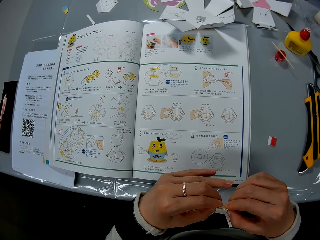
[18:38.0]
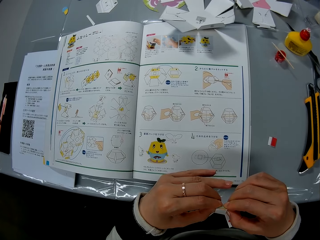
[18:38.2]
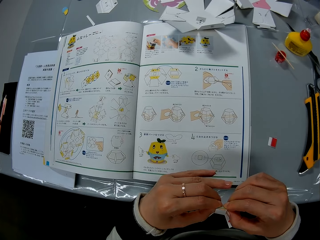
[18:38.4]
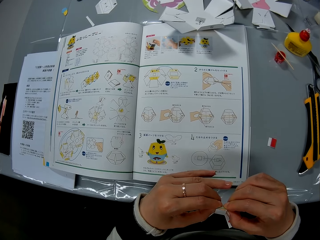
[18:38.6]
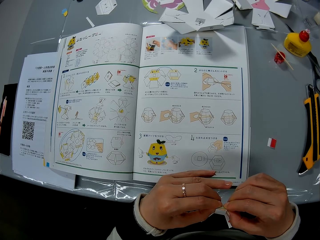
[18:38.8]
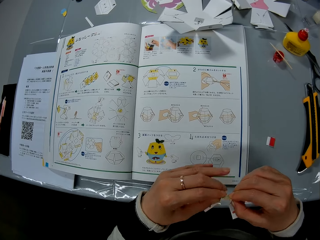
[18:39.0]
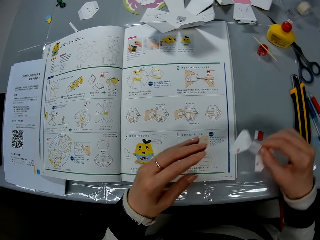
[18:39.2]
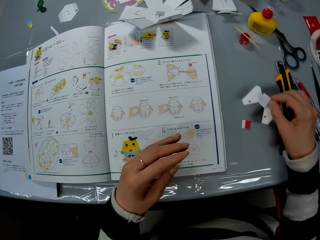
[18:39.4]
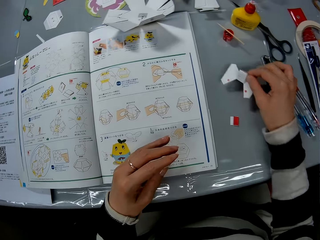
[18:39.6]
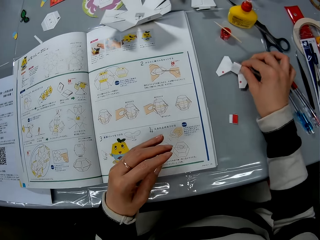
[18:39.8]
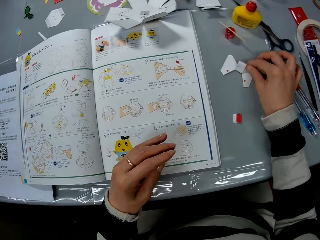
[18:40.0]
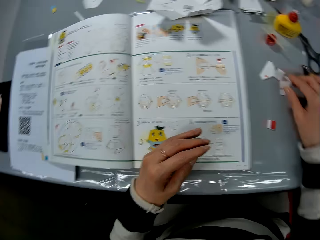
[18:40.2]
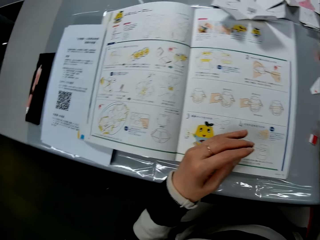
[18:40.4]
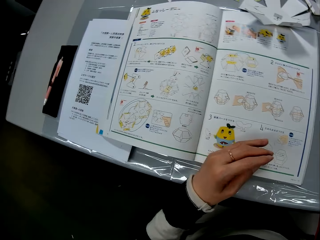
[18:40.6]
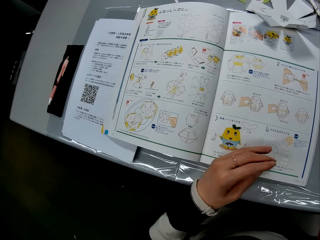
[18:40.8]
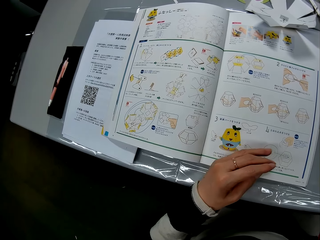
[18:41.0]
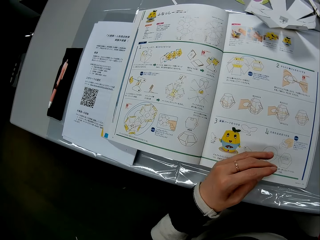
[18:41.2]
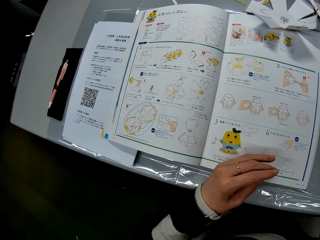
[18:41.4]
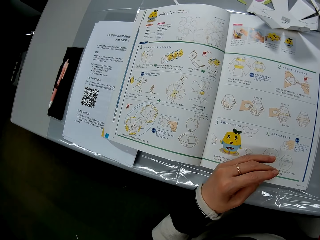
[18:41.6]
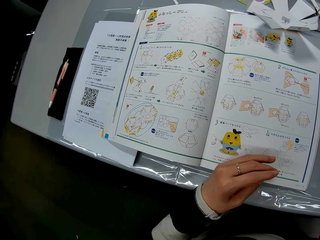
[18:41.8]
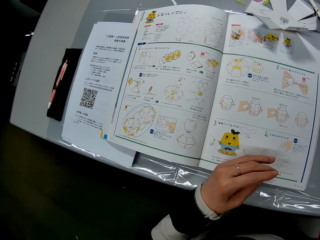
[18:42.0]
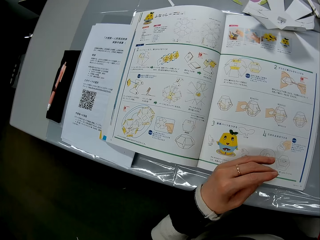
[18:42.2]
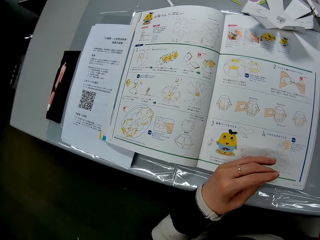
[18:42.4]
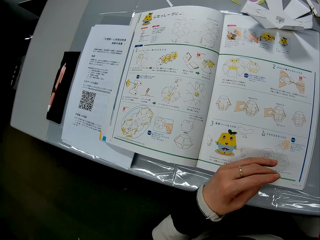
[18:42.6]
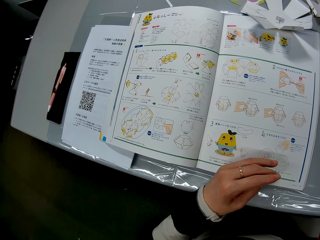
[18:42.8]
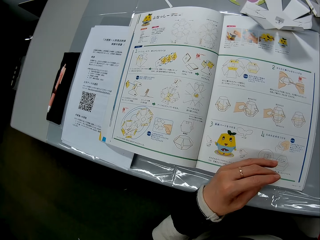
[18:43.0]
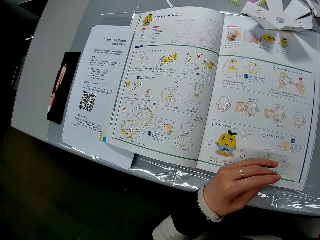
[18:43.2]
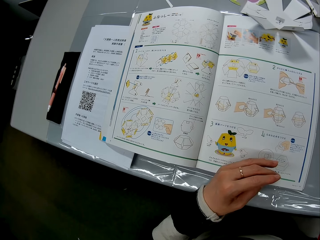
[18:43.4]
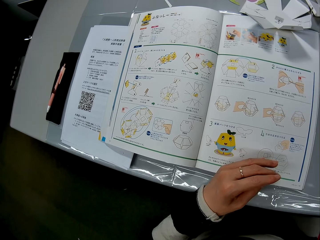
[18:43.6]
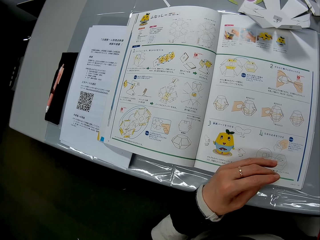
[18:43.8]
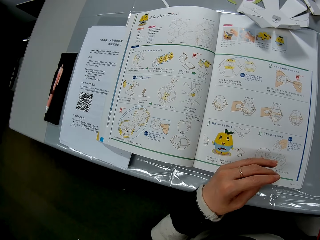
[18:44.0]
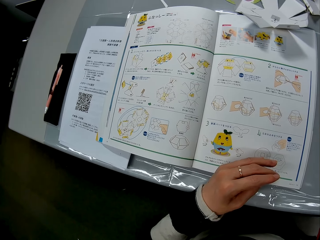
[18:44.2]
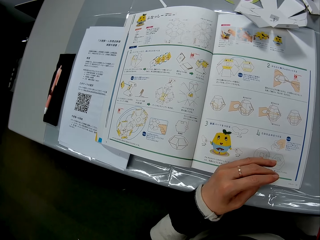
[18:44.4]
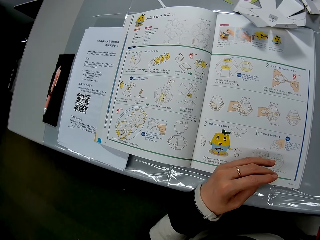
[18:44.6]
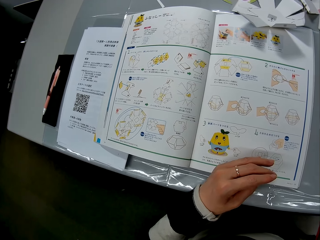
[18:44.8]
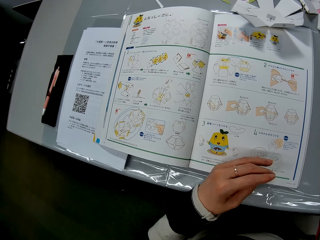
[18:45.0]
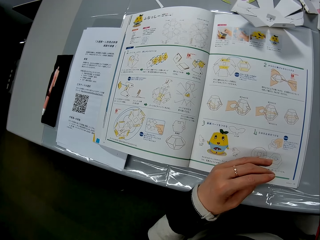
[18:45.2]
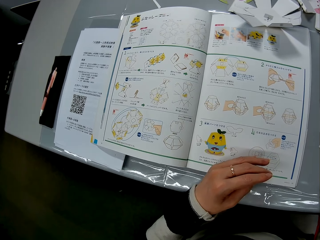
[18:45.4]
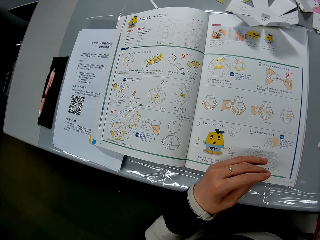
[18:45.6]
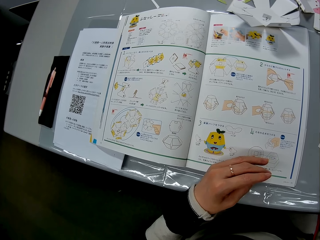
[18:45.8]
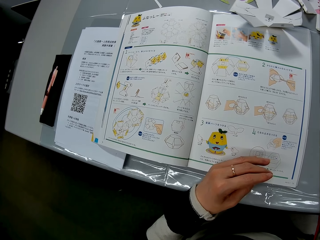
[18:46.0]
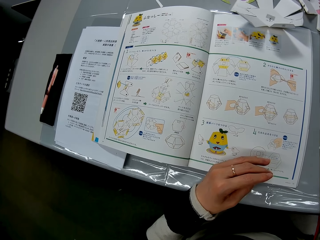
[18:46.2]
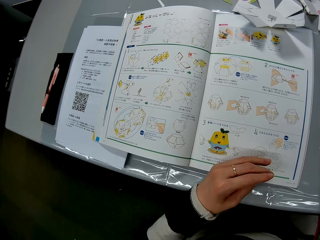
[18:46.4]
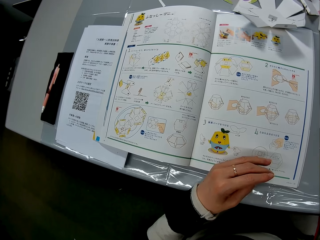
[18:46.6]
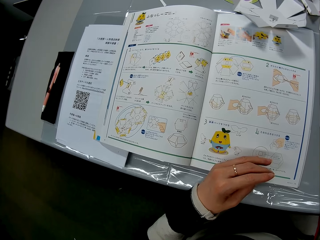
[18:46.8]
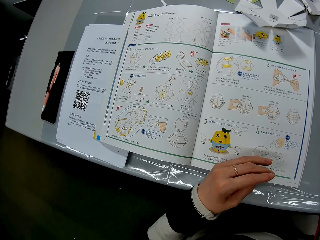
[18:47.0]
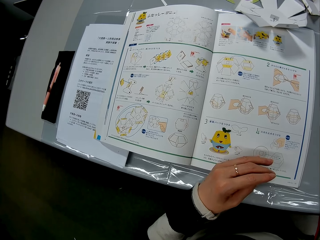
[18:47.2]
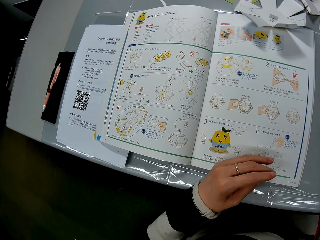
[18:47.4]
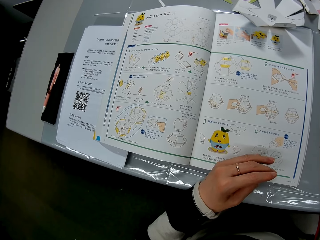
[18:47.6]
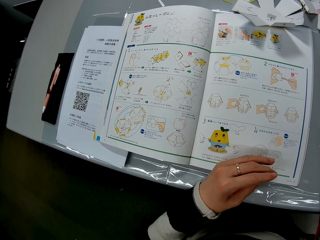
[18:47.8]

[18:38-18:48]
The camera wearer drops the paper craft on a table. They read the book.

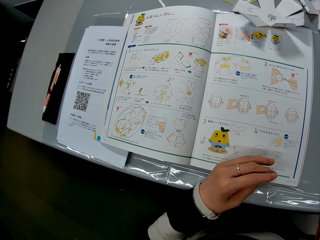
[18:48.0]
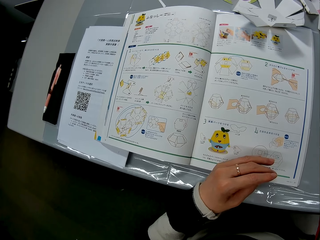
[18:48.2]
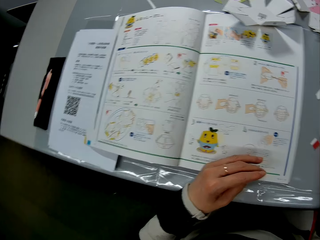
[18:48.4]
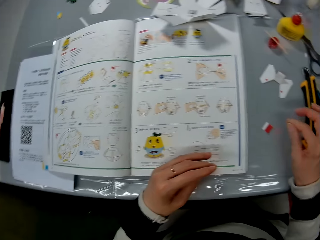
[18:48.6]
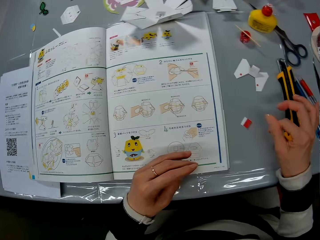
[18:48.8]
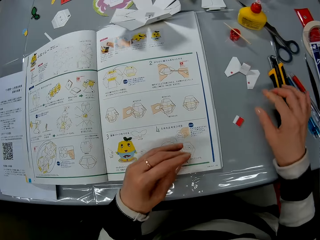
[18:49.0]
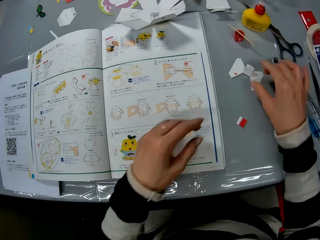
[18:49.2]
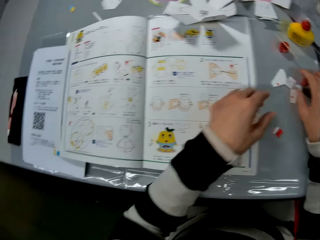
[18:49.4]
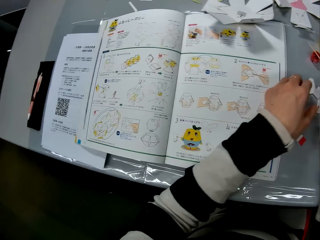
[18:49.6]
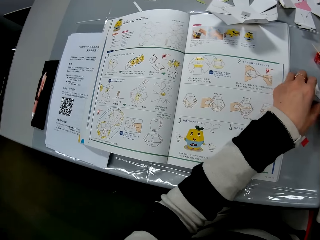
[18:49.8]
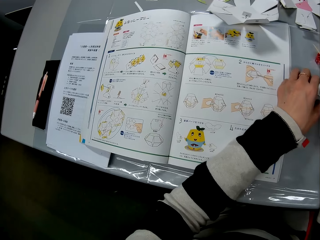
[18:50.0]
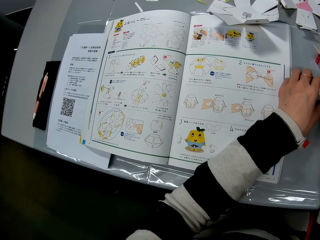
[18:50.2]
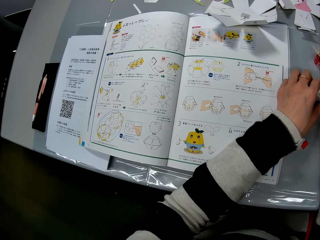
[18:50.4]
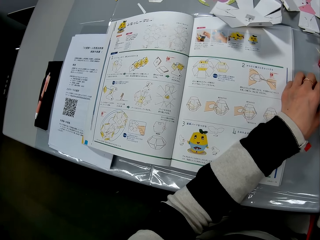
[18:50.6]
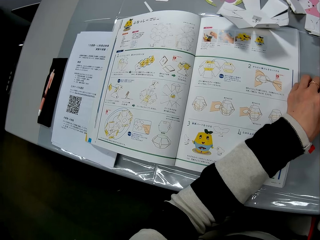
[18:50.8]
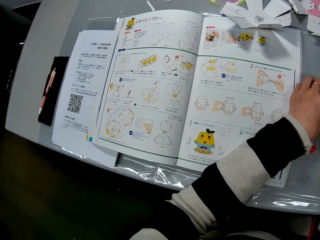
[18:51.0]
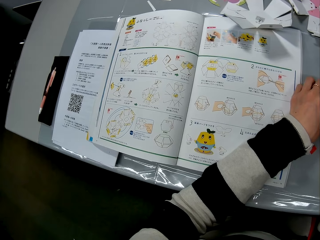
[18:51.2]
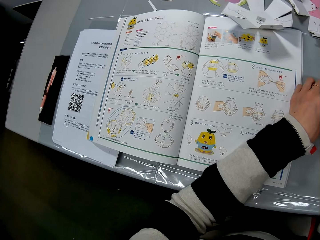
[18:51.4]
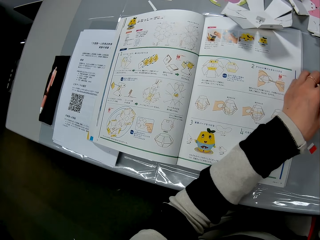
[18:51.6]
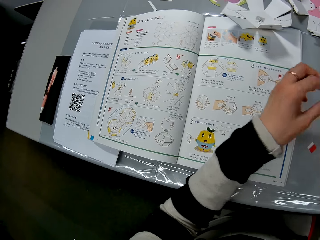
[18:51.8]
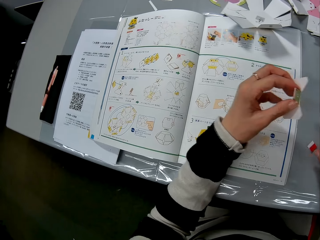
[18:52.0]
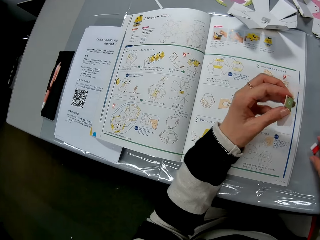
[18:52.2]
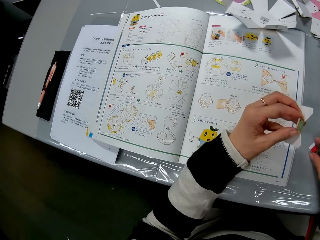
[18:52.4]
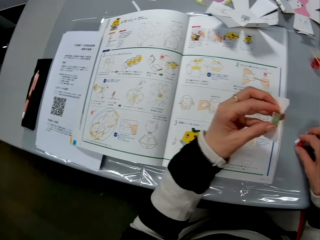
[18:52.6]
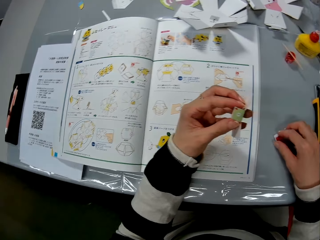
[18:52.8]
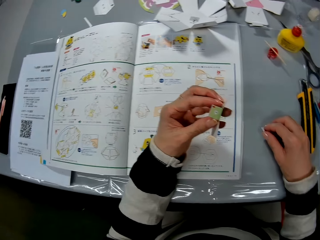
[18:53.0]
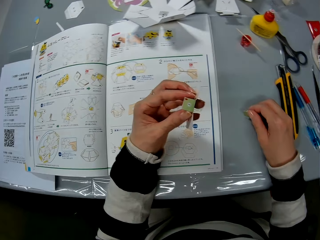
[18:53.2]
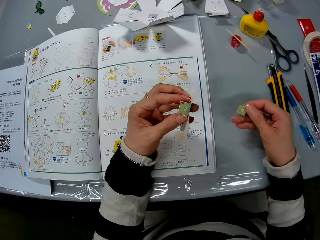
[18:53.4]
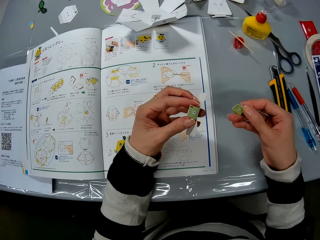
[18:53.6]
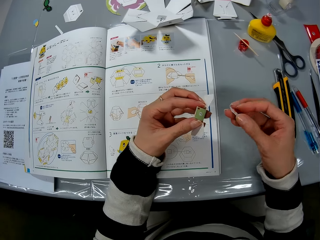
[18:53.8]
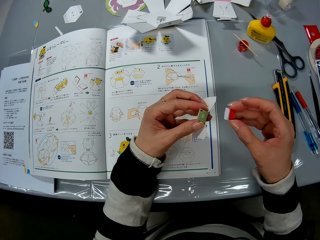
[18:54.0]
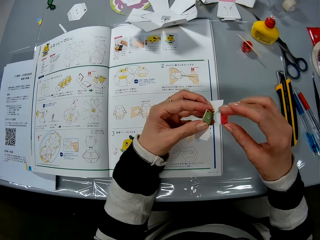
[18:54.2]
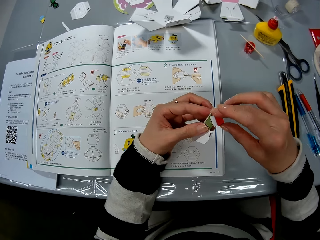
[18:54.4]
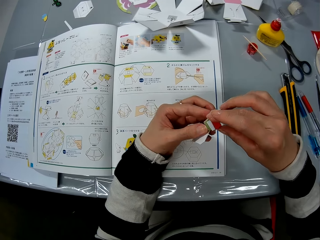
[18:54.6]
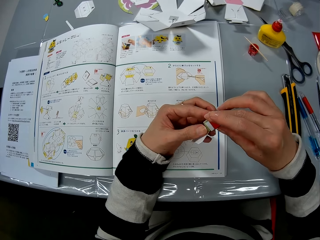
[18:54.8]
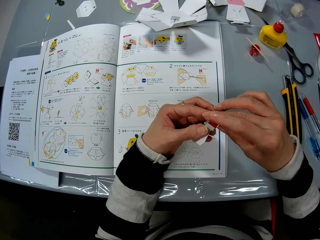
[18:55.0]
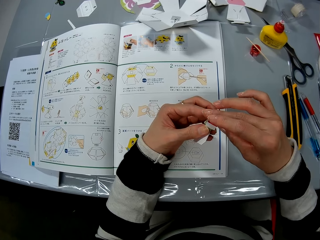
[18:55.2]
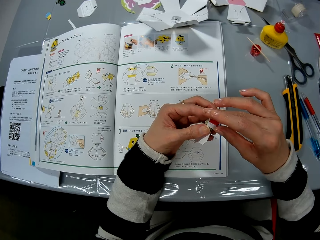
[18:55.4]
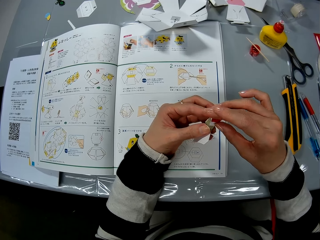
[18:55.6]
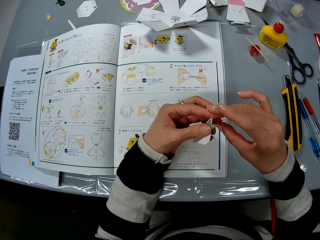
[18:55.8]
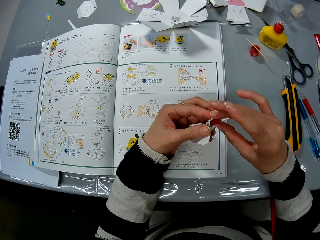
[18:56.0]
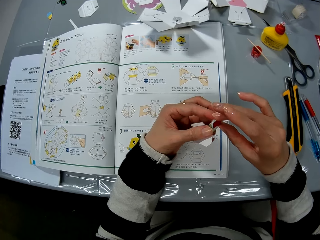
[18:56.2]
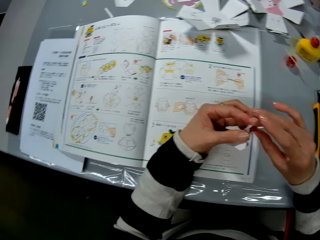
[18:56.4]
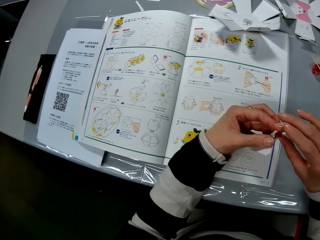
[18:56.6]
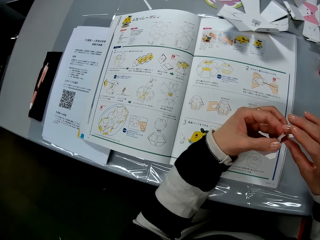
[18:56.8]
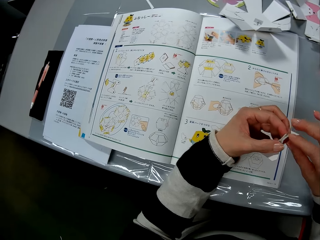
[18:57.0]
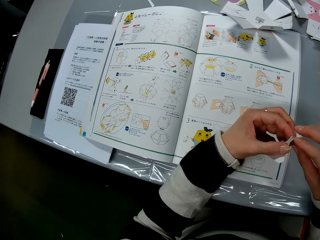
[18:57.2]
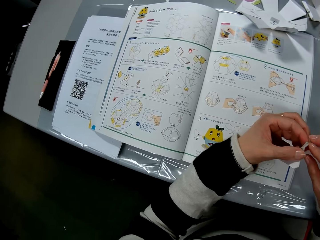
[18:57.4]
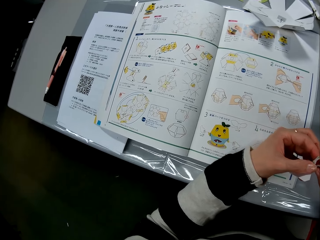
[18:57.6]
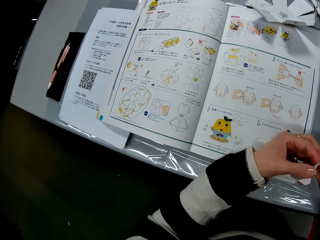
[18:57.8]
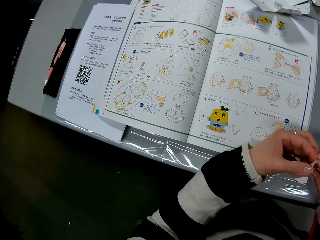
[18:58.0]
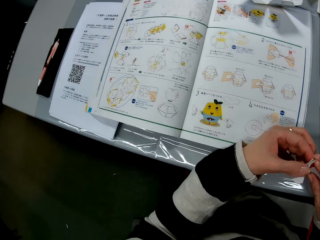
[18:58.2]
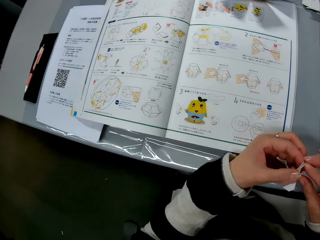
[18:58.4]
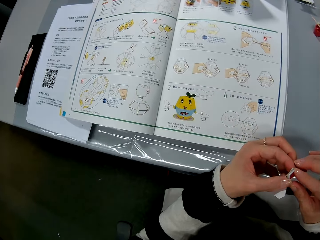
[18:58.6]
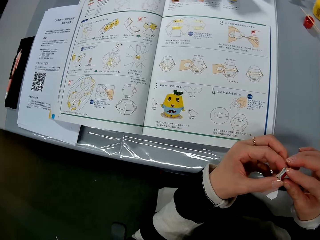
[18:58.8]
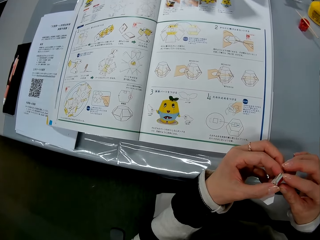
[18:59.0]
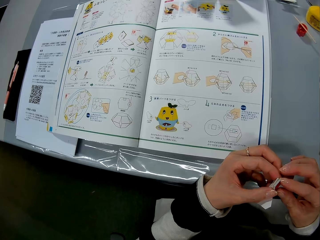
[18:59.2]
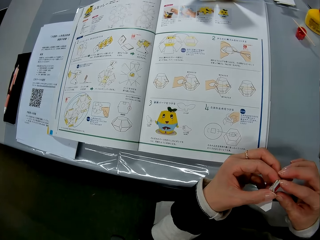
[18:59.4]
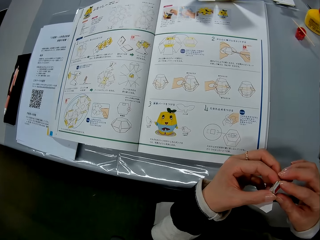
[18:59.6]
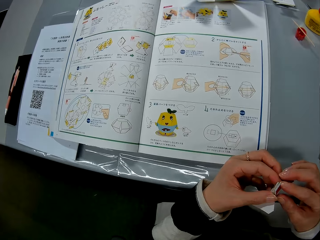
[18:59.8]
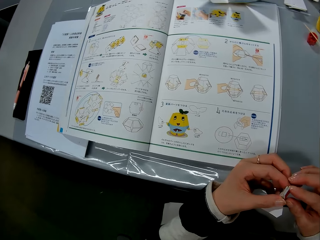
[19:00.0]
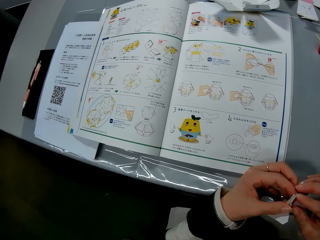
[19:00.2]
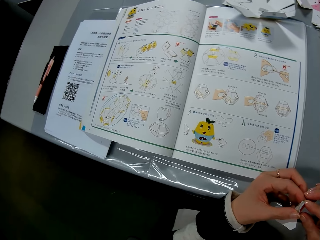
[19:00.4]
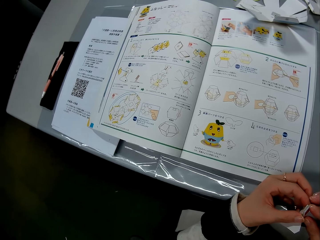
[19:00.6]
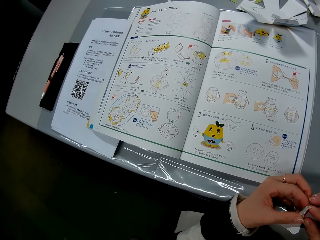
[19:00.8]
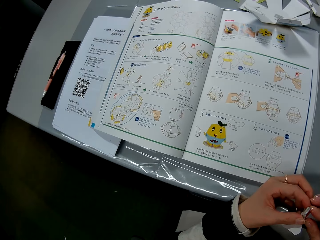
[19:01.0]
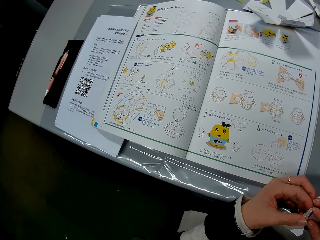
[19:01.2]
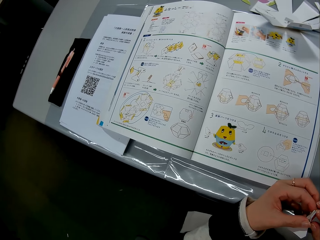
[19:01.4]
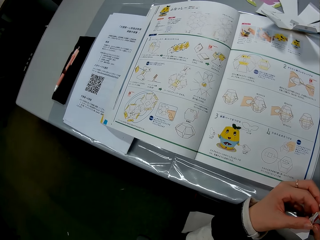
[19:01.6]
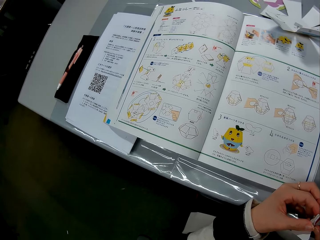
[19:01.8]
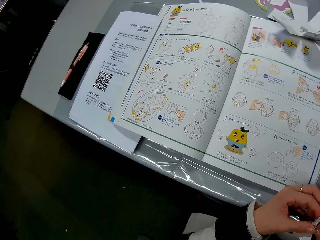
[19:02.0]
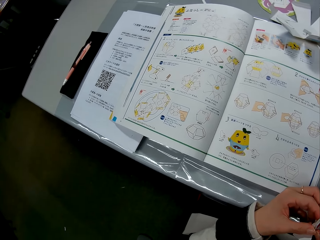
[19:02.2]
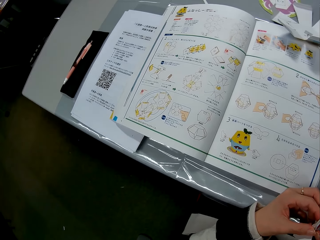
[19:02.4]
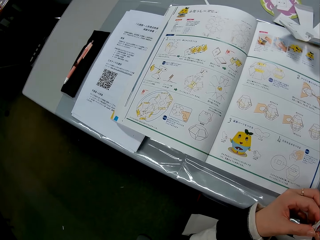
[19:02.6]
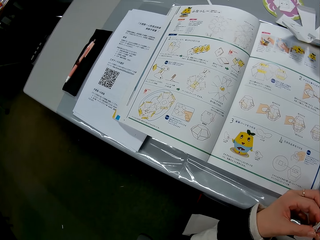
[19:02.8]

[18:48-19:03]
The camera wearer picks up the paper craft or piece of decoration with her left hand. She holds the piece of decoration. She picks up a small paper craft piece on the table with her right hand. She places the small paper craft piece on the paper craft. She fixes the pieces of decoration together. She reads the book.
